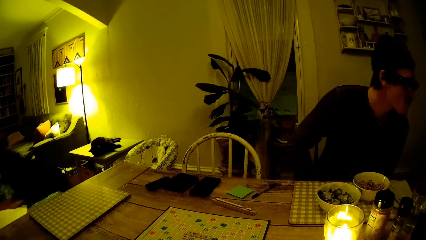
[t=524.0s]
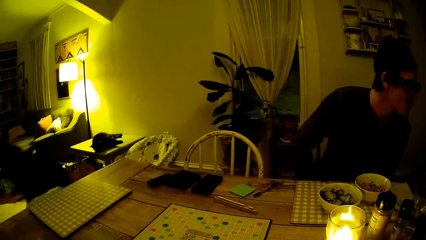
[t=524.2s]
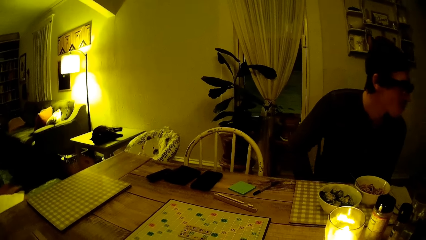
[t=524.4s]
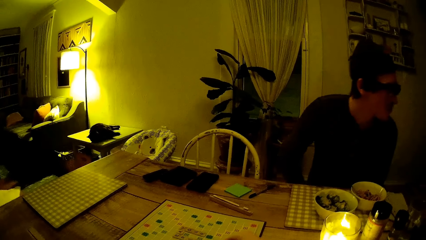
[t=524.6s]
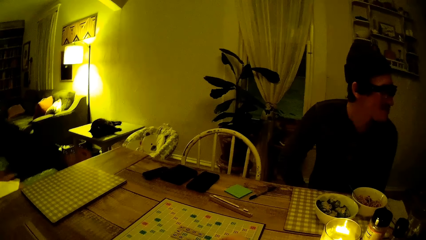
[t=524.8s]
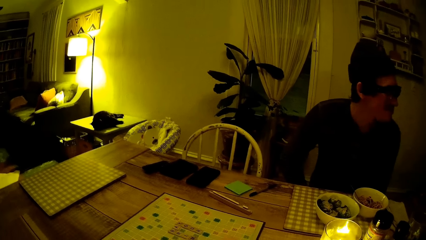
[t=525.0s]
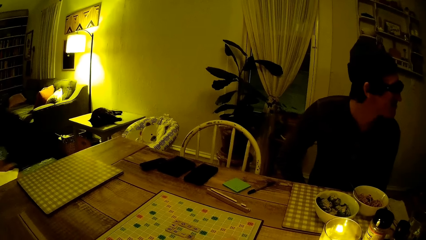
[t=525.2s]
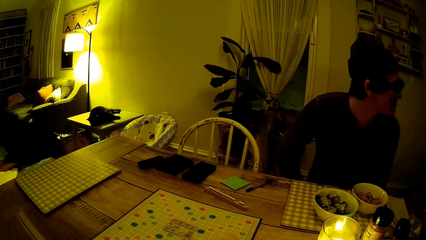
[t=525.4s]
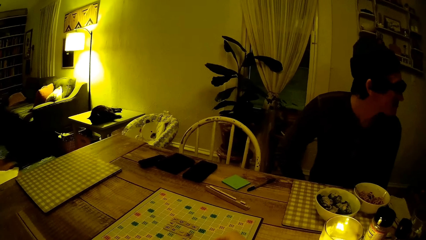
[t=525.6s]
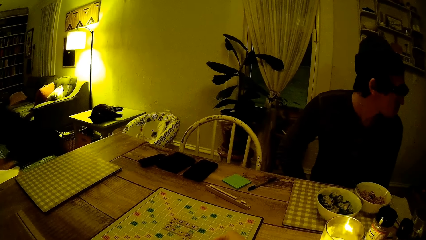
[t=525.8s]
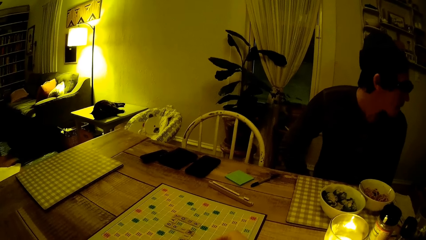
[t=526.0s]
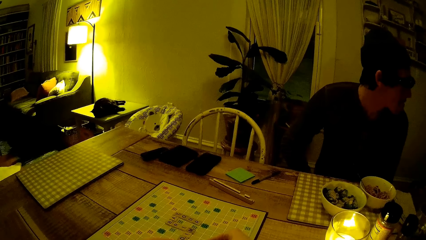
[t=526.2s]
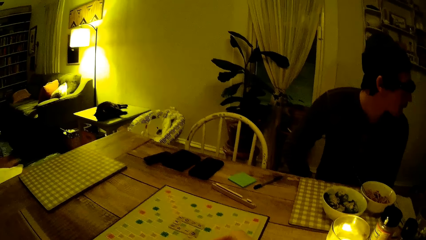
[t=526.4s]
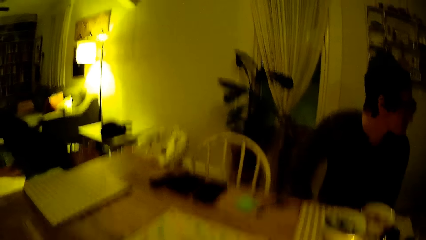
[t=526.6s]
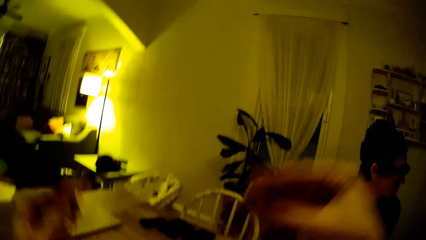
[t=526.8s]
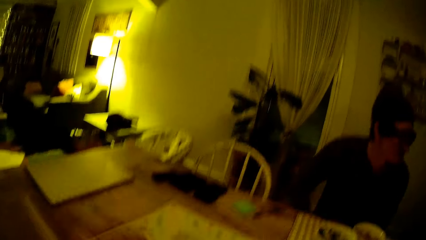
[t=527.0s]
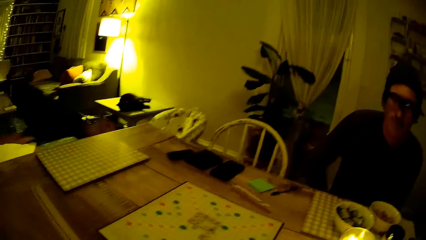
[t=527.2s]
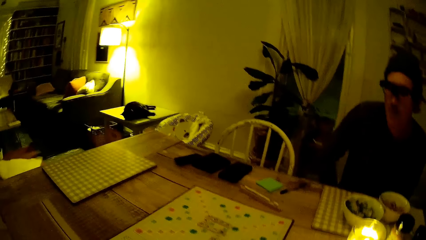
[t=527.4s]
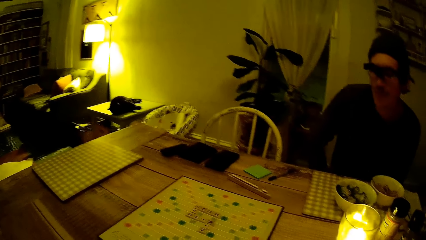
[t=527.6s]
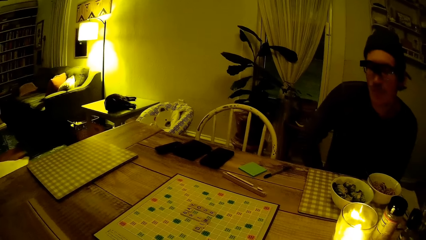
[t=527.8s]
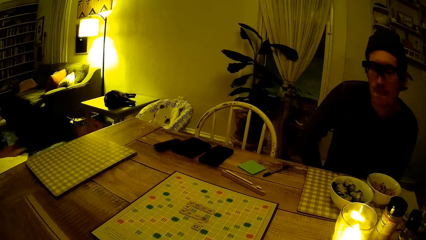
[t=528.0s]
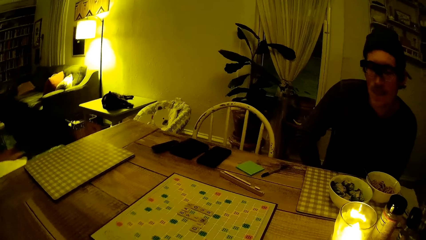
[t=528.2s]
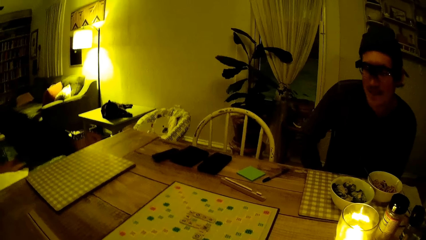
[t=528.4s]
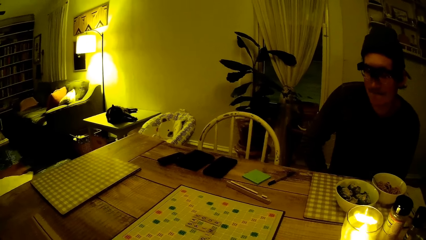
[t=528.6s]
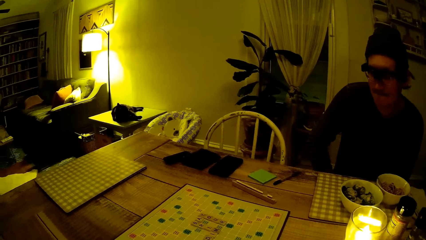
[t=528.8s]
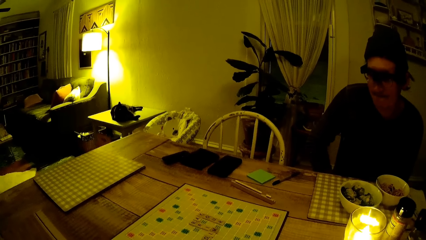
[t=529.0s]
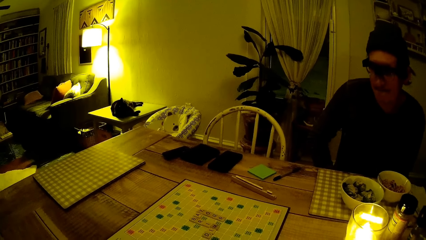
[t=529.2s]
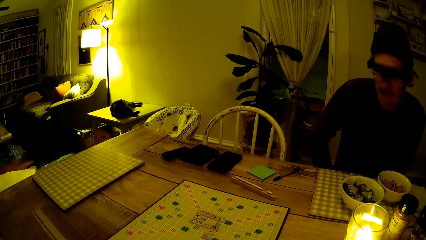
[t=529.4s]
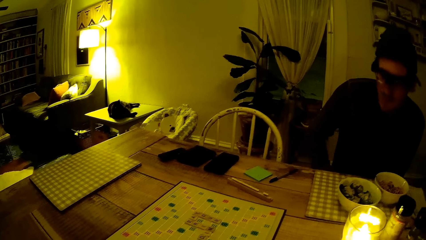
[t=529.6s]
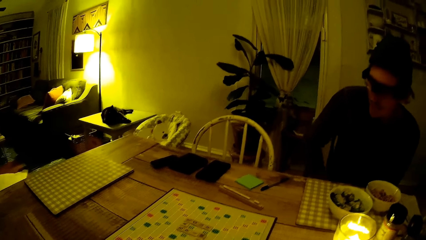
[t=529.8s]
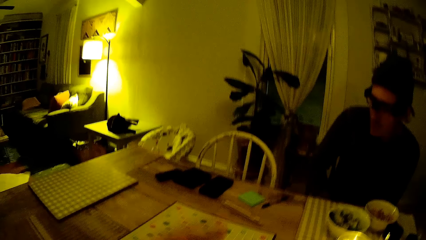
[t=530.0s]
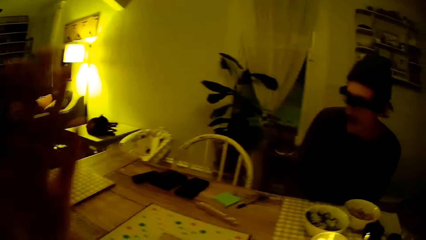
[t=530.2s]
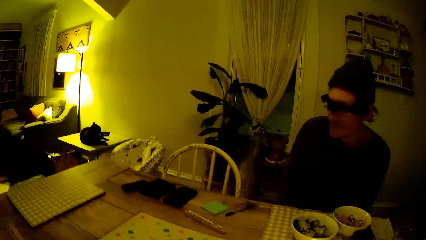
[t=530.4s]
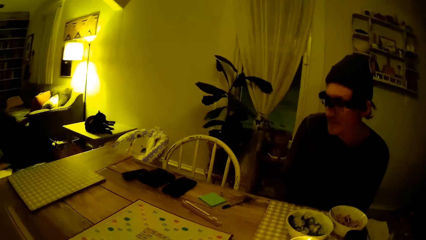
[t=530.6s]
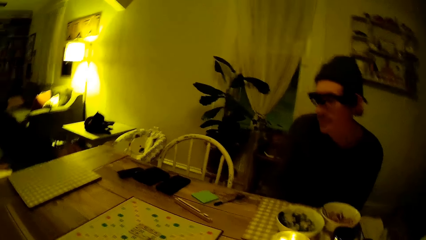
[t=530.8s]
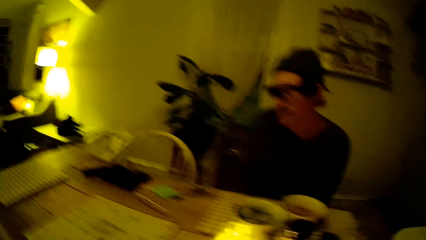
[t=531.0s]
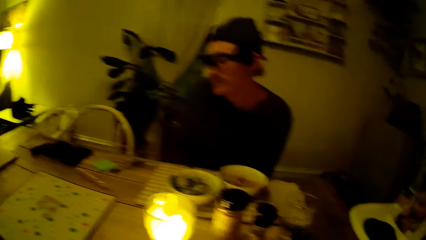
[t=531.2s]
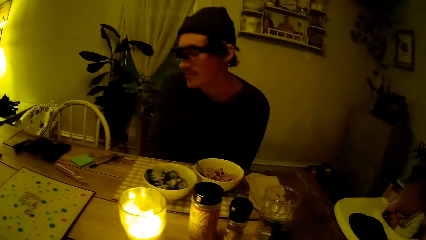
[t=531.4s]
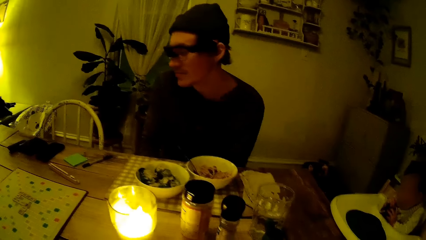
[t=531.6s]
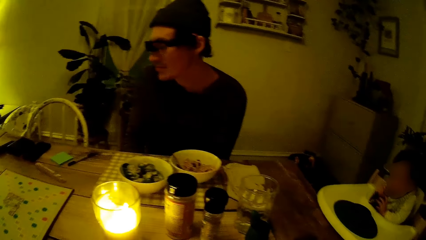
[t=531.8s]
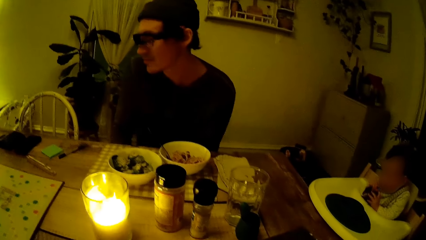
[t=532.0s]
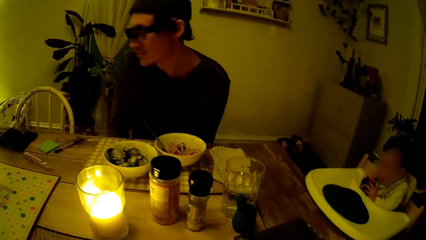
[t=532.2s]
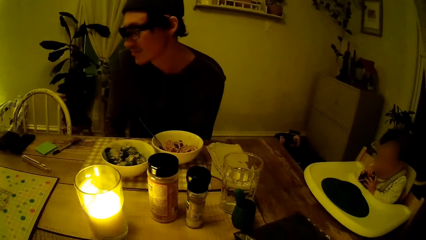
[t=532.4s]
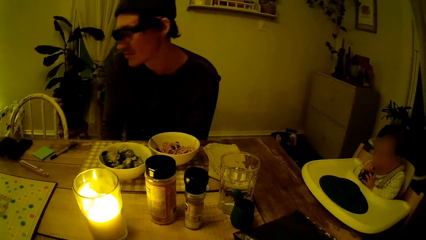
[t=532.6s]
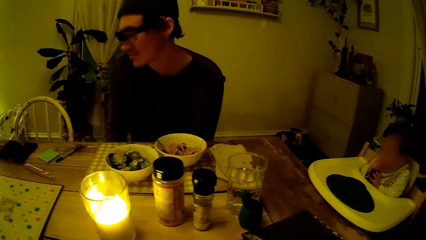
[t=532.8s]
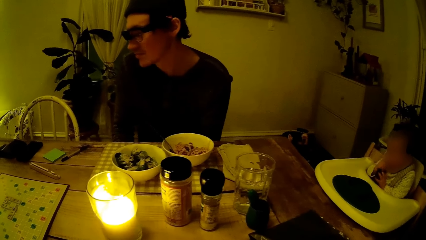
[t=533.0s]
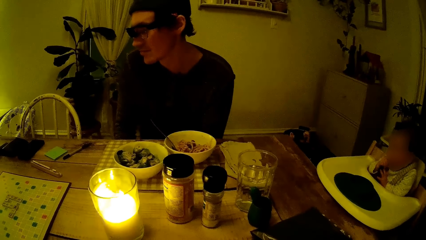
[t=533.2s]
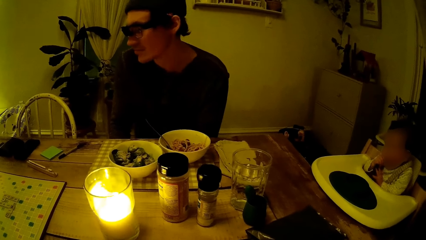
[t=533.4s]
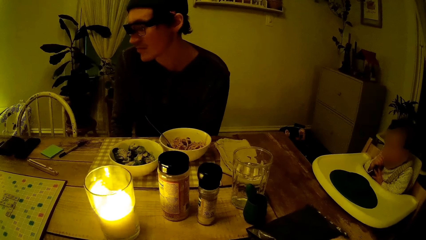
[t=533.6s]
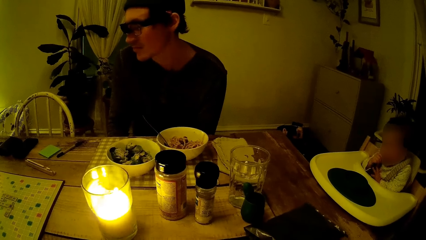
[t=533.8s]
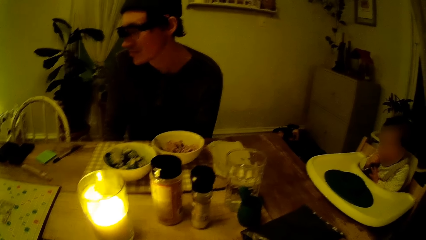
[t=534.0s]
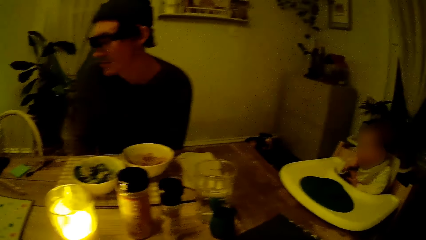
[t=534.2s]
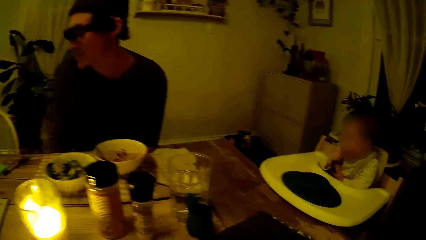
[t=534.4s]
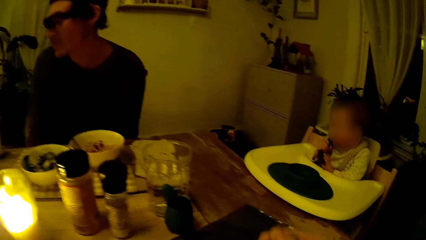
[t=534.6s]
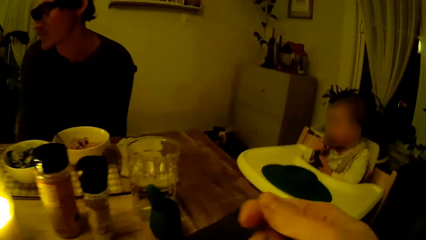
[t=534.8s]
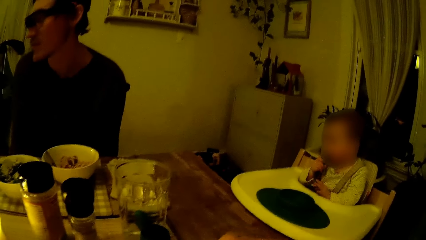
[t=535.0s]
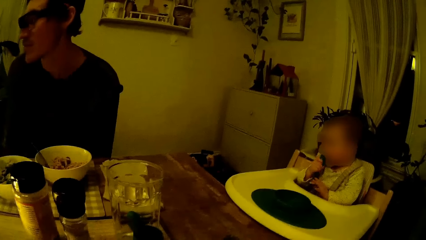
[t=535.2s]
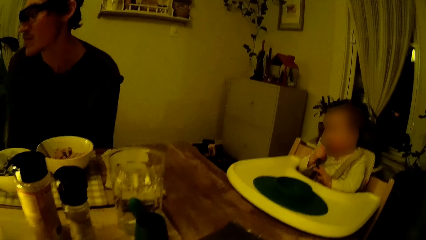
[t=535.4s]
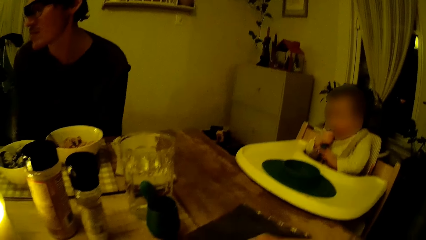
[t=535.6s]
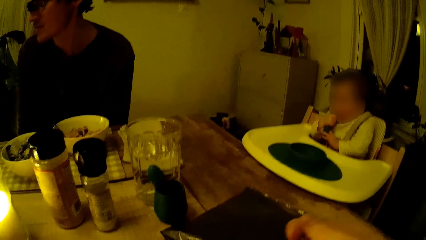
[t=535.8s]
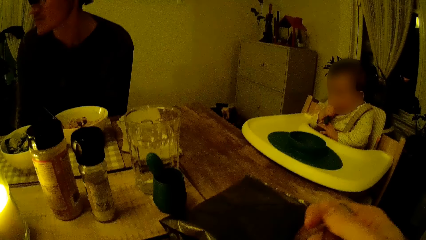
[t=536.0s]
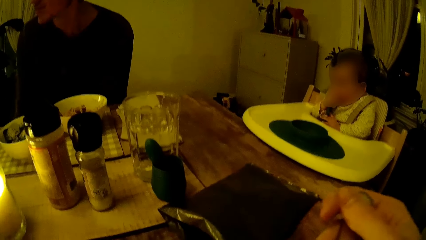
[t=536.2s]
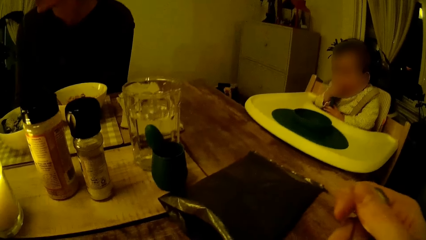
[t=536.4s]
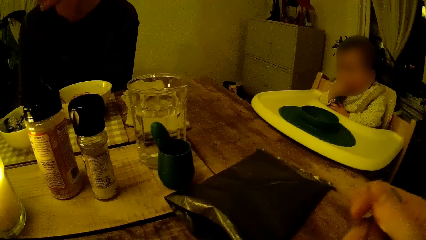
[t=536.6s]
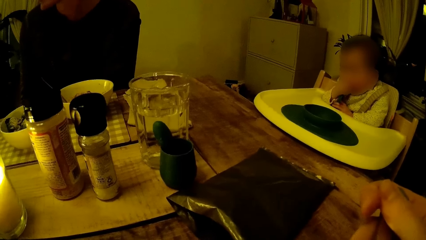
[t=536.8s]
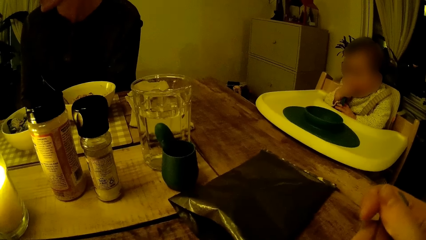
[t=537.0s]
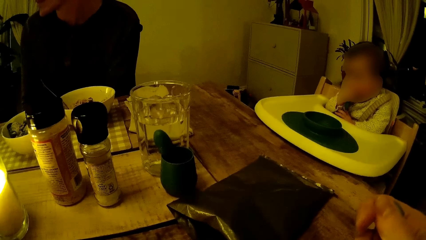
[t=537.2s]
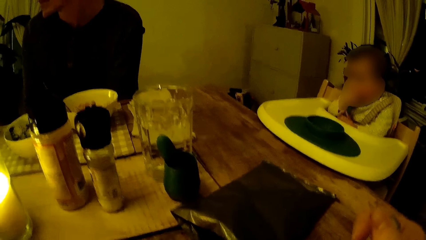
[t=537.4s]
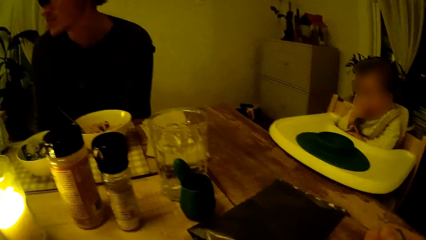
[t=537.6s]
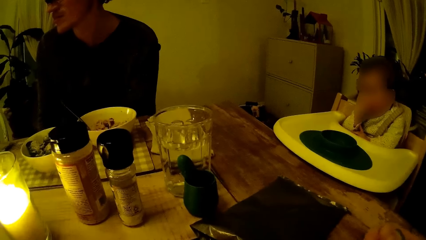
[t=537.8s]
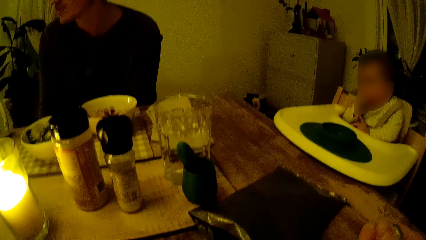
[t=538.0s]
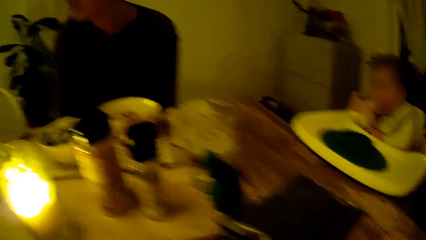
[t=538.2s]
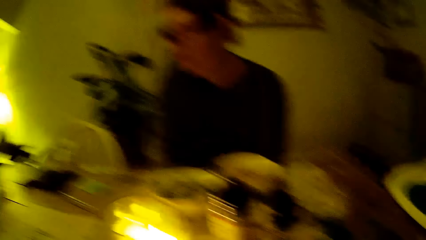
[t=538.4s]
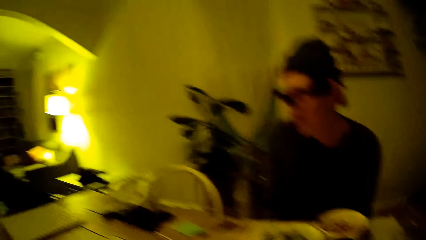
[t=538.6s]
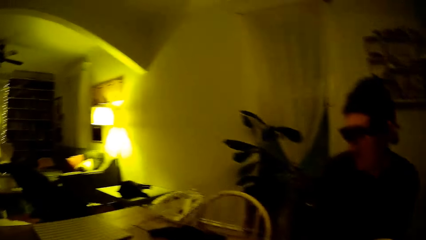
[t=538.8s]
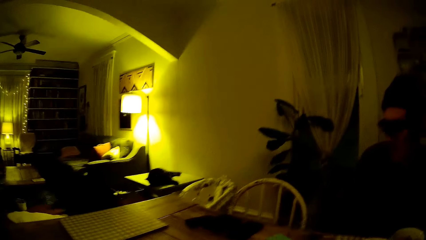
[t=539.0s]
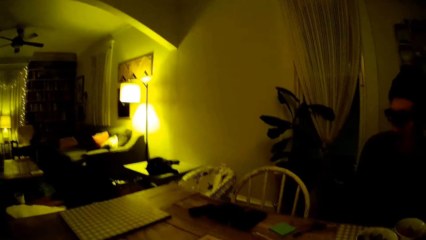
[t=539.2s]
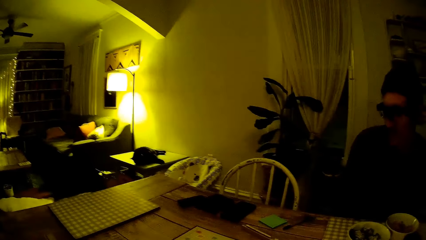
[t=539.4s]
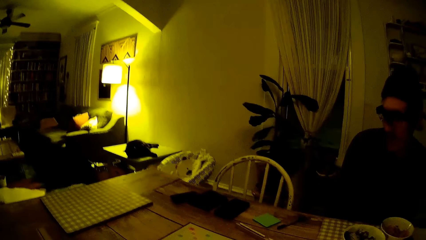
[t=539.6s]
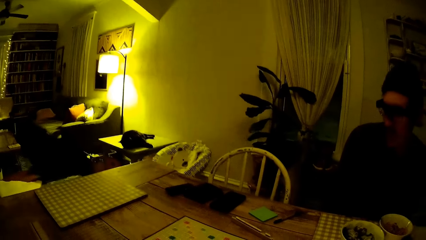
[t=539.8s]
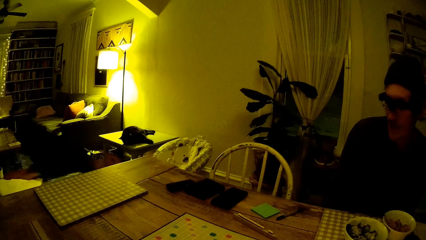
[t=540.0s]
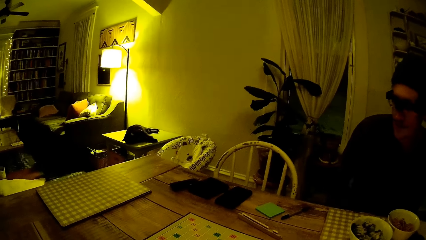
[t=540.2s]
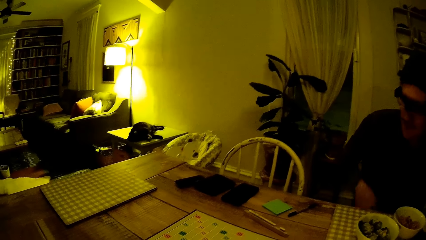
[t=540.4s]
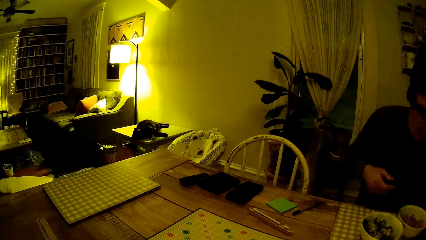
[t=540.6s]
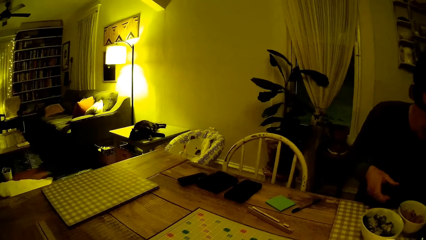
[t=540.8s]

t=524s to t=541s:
The camera wearer plays some words in the scrabble board. A man moves hands from the table. The camera wearer moves a hand. They eat with the spoon. They hold the cutlery.
